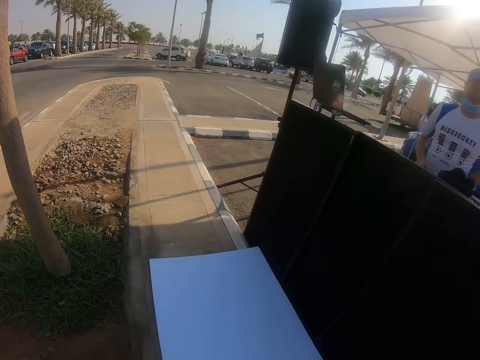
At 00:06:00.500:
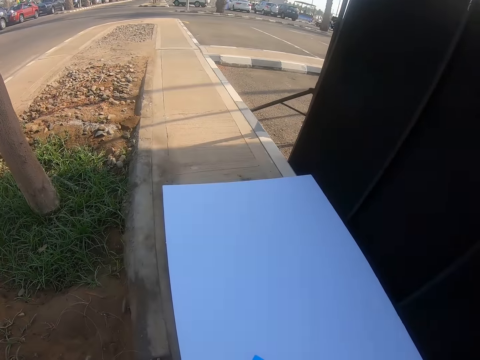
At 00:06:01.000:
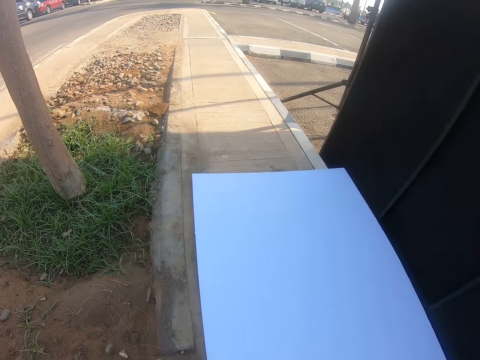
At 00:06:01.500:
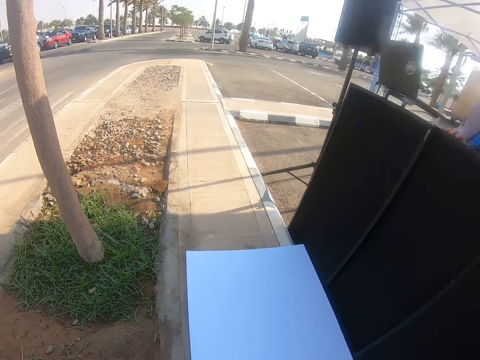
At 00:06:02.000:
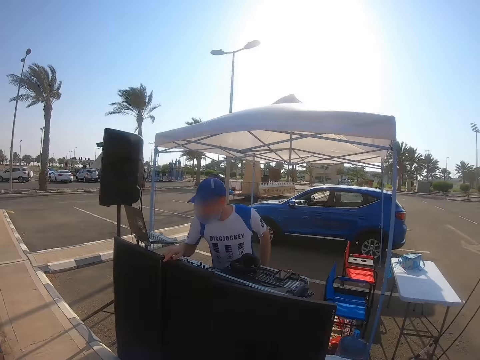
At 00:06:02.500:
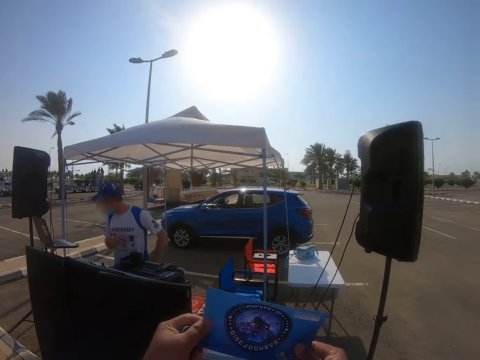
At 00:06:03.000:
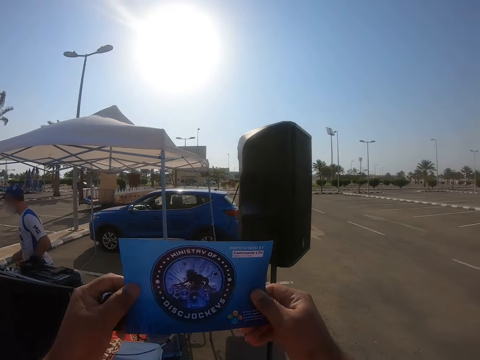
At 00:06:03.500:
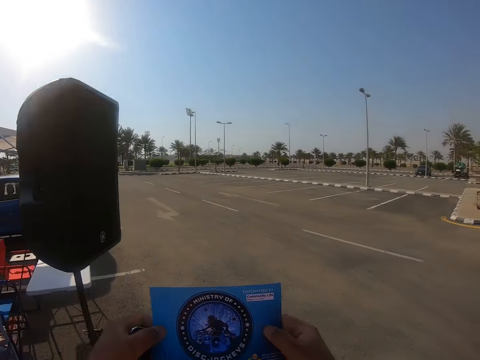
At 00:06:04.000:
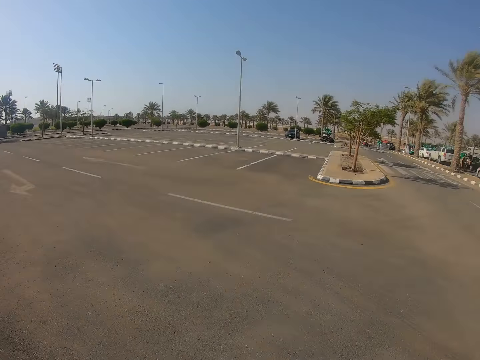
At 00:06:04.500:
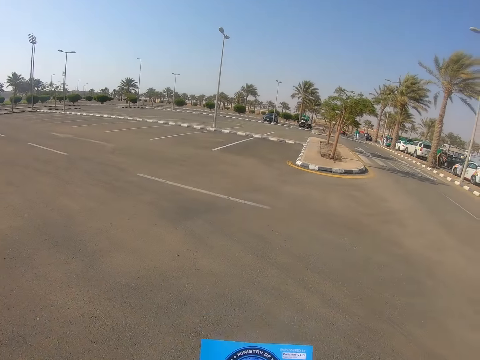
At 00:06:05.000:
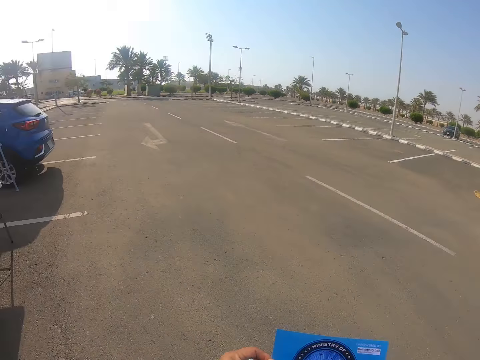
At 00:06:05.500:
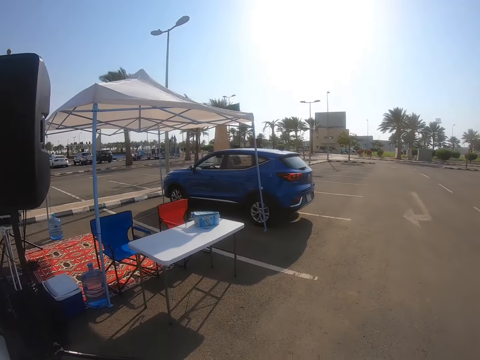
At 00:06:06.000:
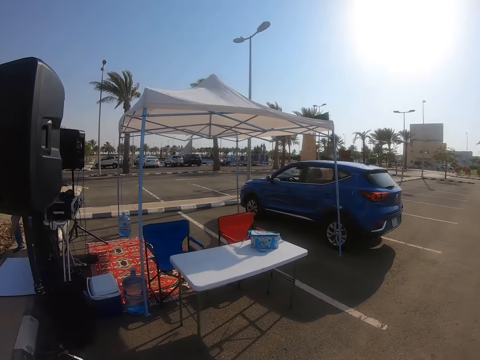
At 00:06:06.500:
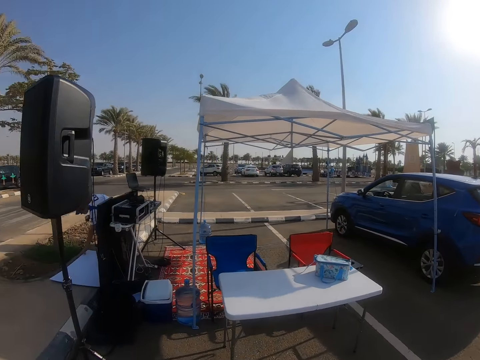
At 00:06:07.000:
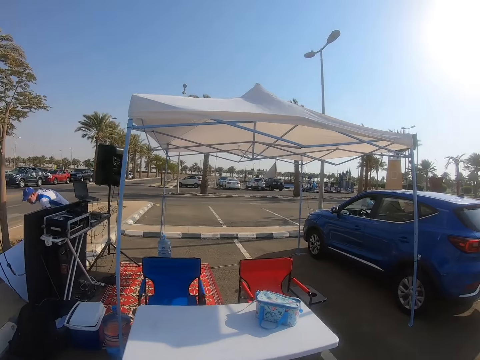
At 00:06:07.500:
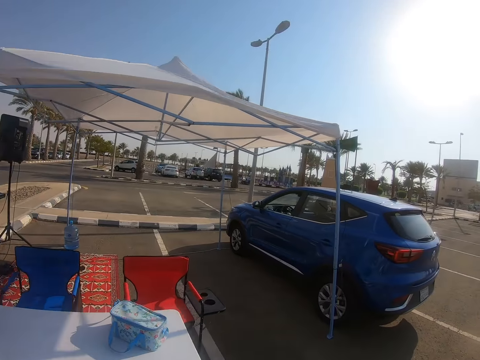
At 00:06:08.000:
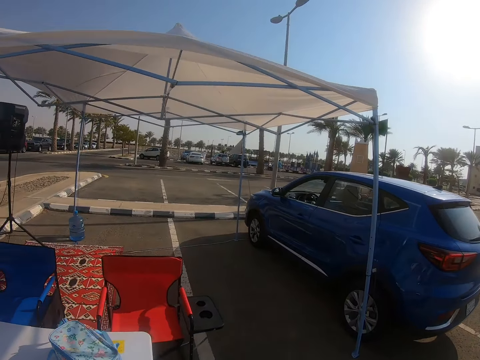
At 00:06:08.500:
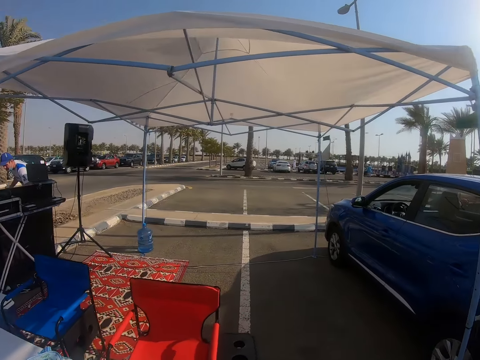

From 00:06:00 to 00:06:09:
The camera wearer picks up a flyer. They look at the flyer, walk in the parking and walk over to the booth.

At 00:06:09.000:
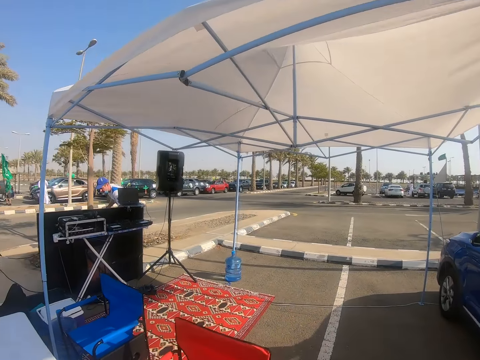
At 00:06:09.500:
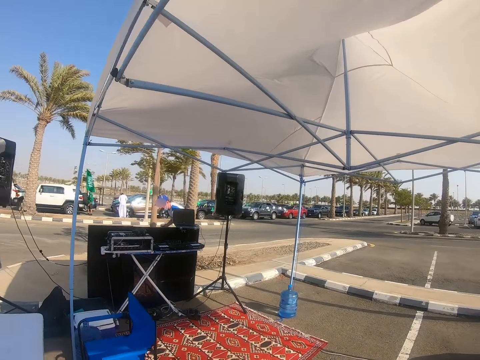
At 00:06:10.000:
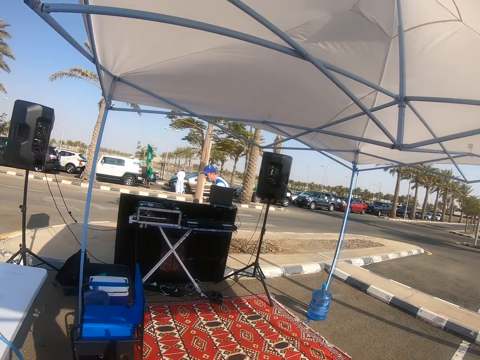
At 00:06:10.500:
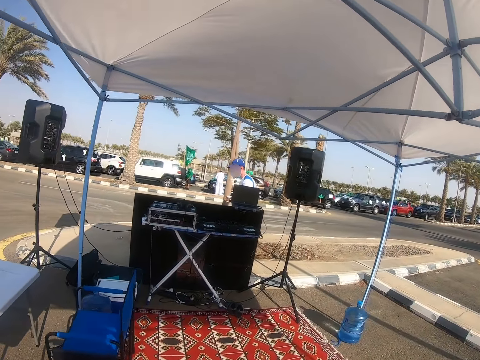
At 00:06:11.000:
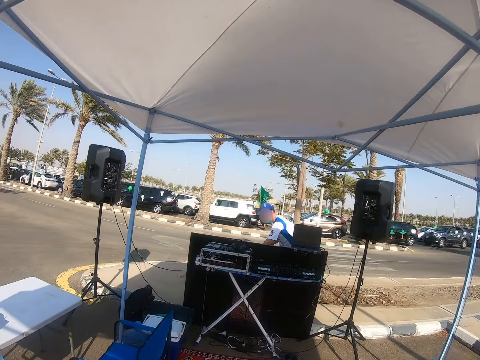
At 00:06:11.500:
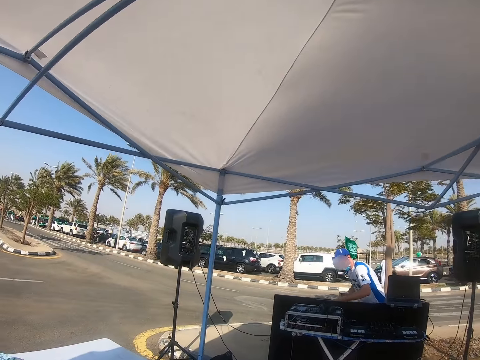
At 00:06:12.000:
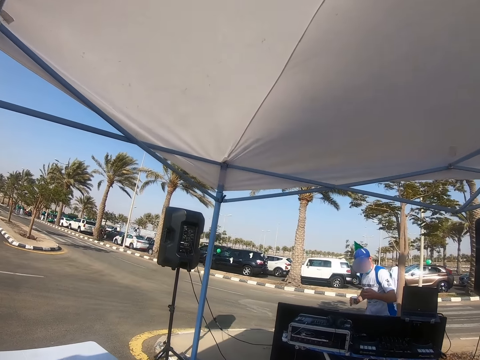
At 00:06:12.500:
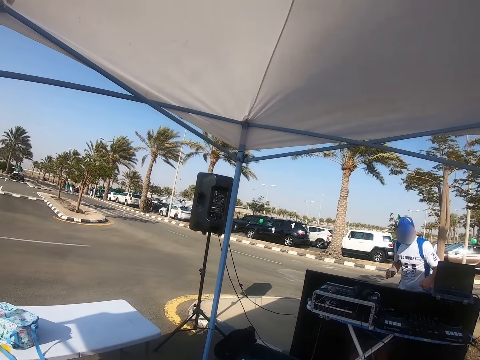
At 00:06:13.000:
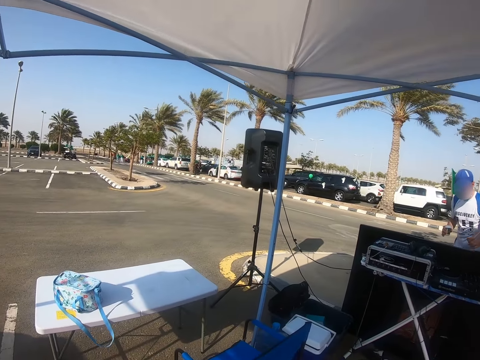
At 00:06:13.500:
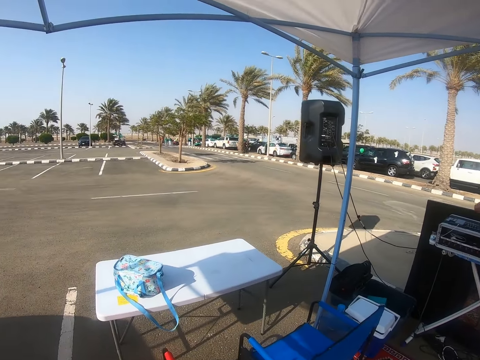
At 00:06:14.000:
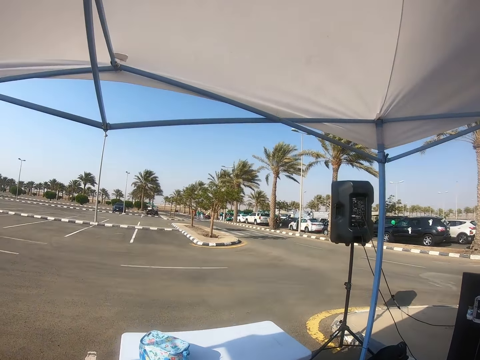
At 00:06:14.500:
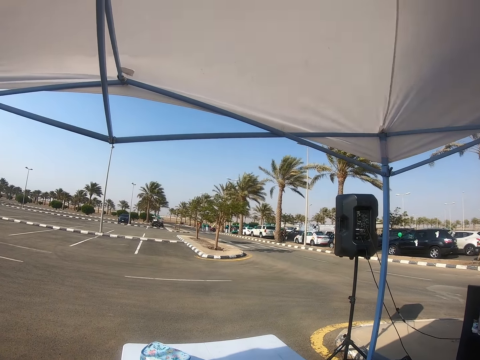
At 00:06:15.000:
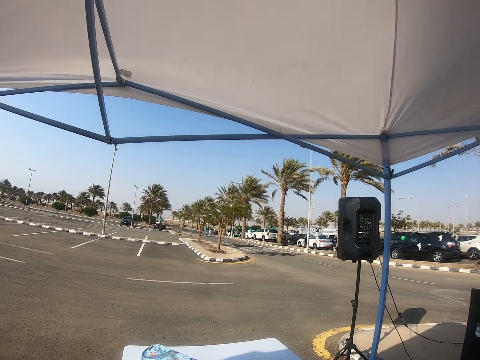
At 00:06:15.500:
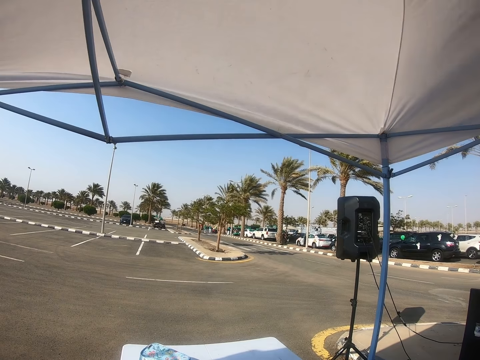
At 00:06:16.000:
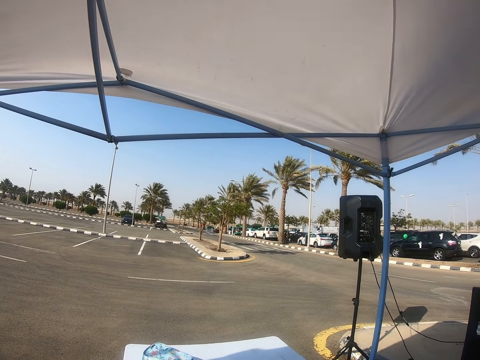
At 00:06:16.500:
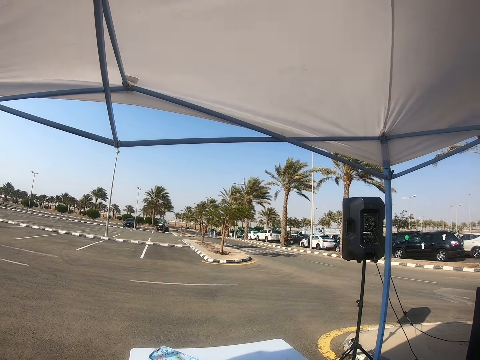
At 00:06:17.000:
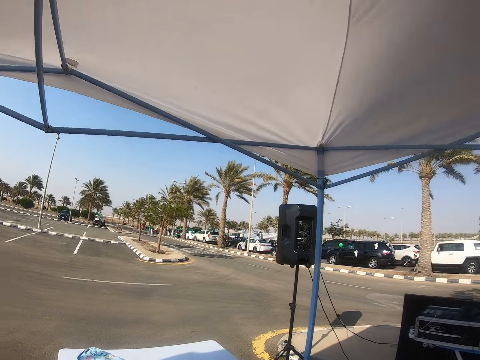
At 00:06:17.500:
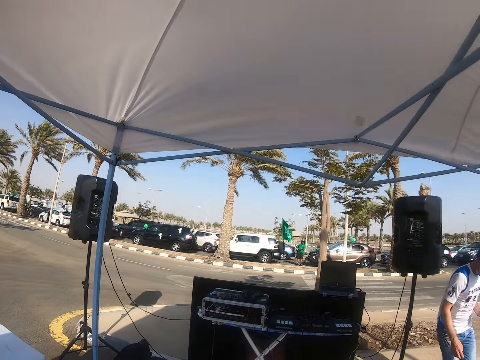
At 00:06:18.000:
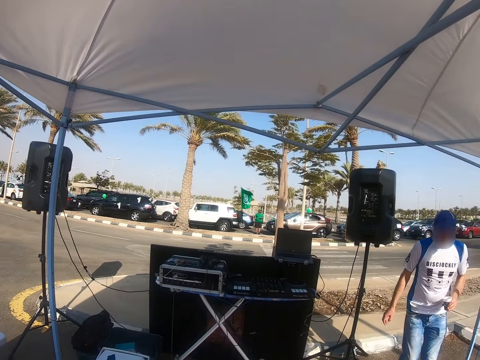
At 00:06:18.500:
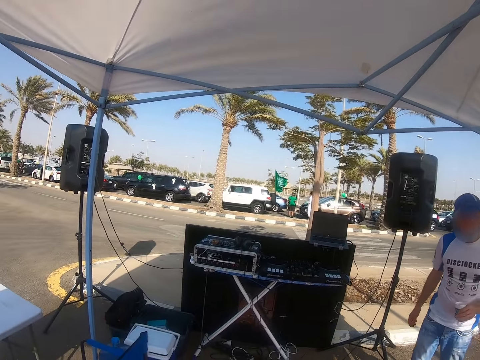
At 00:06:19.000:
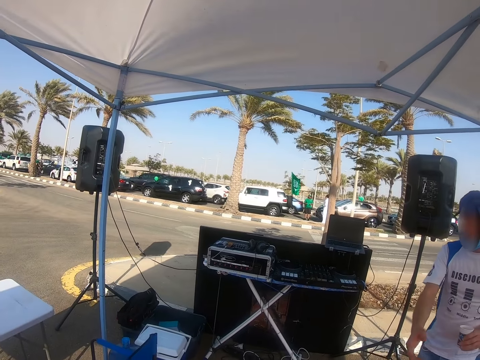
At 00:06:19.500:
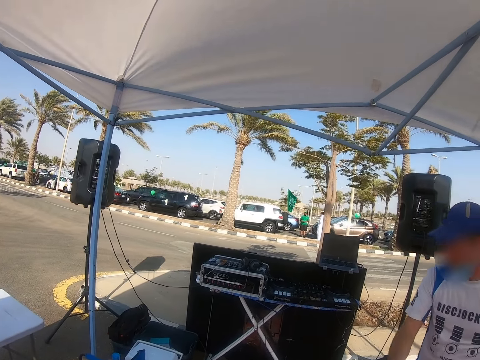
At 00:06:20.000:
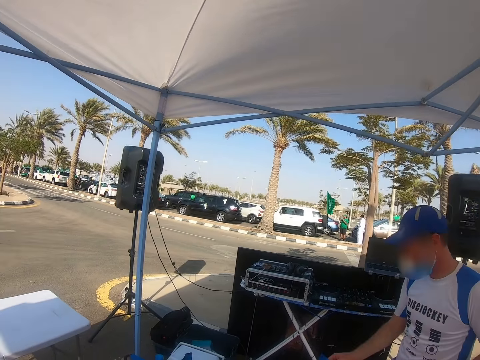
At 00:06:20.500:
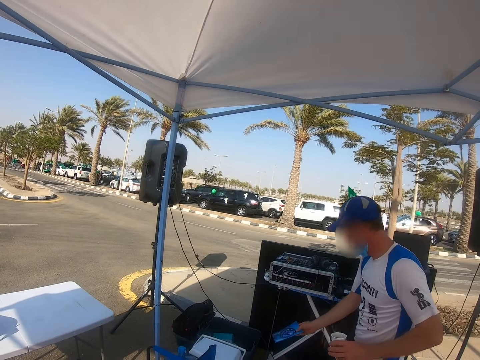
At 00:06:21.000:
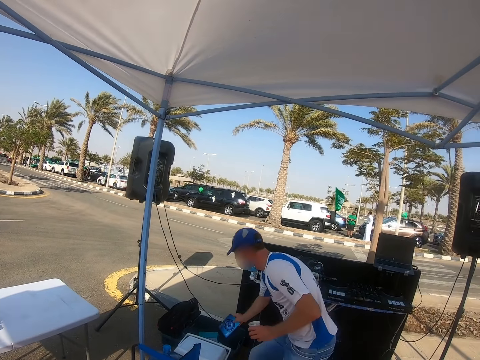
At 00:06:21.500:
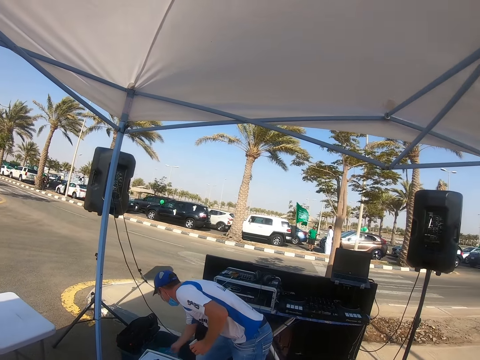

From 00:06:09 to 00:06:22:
The camera wearer walks into the booth. The DJ stands in front of the booth. The camera wearer stands in the booth. They look around. The DJ walks into the booth, takes the flyer and puts the flyer in something.

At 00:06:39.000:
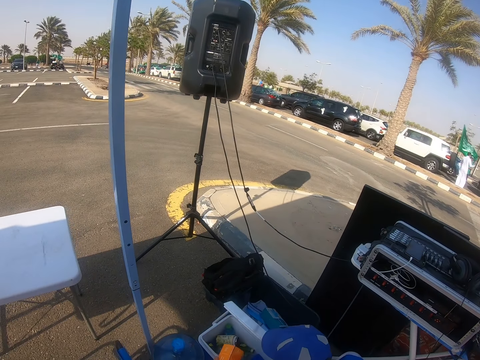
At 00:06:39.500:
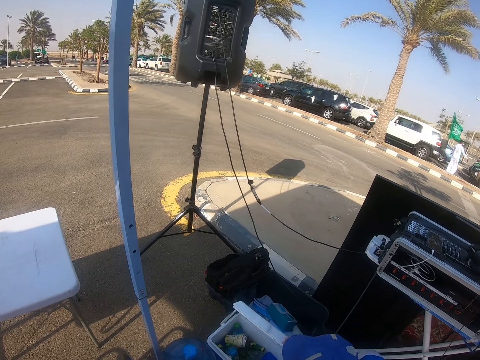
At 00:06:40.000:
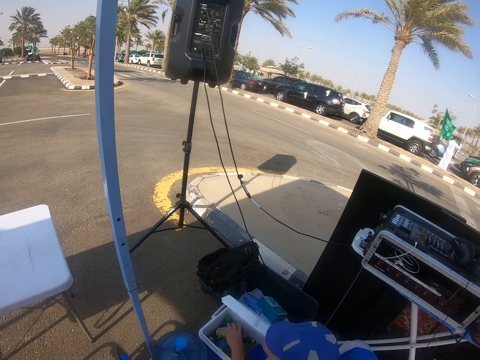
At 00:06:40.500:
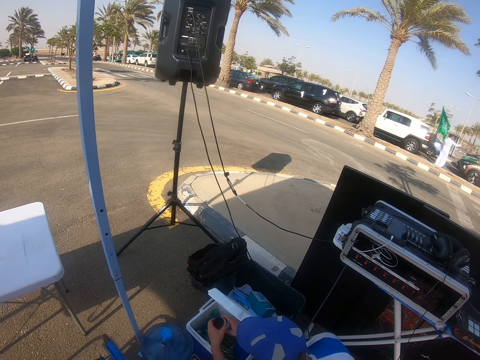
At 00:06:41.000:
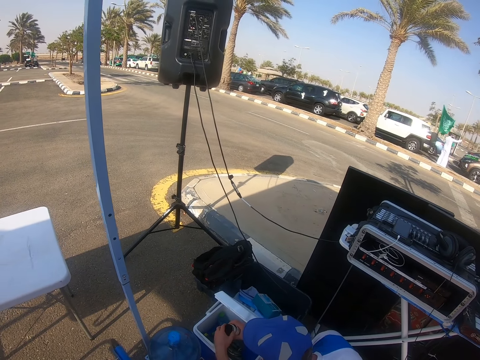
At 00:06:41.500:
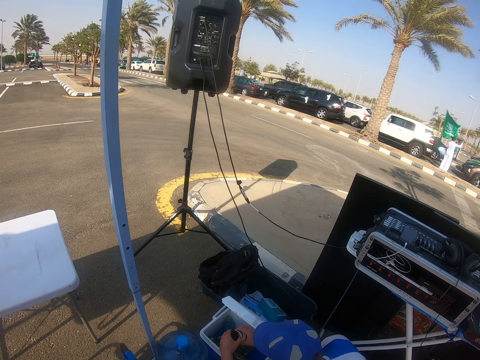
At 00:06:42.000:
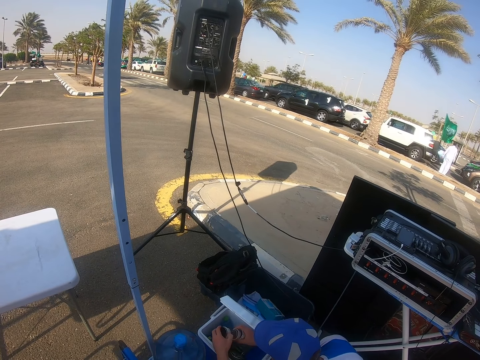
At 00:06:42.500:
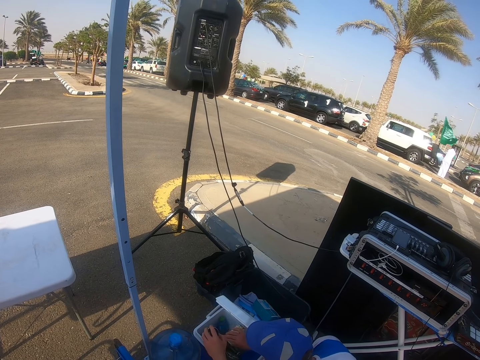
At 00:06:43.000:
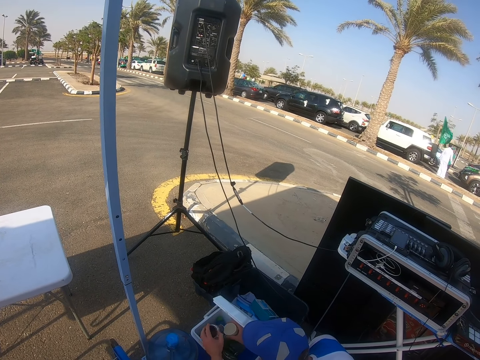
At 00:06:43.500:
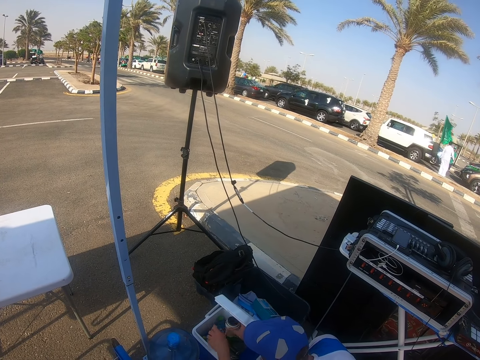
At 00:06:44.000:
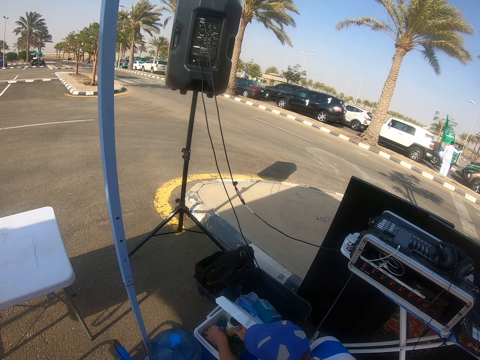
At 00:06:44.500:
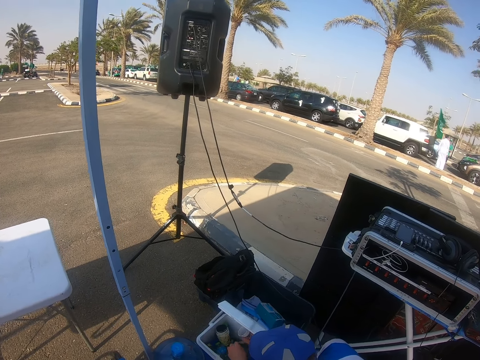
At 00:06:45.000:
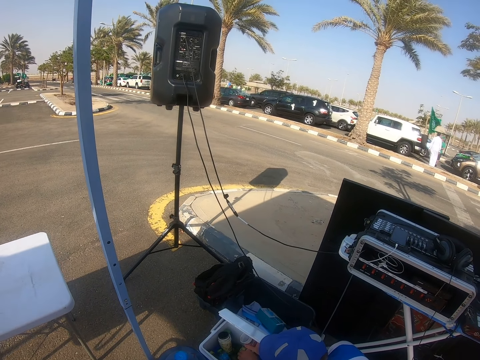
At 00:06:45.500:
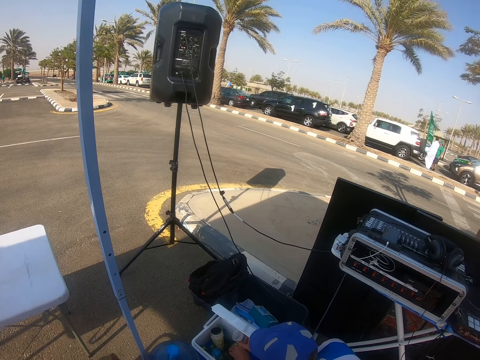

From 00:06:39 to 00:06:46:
The DJ removes the box of juice from the cooler and removes one tumbler.
